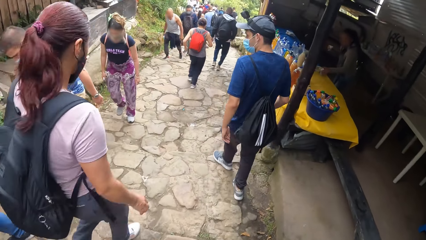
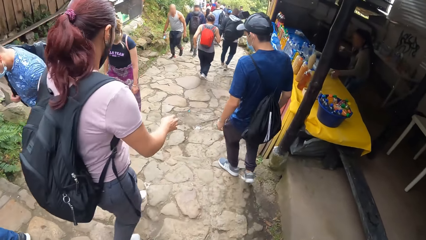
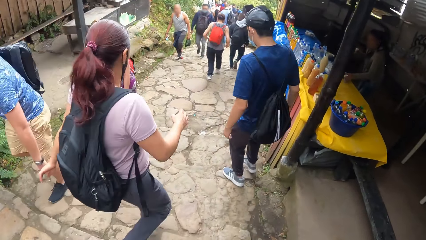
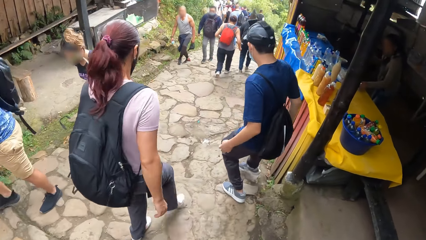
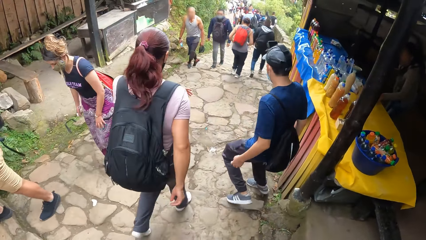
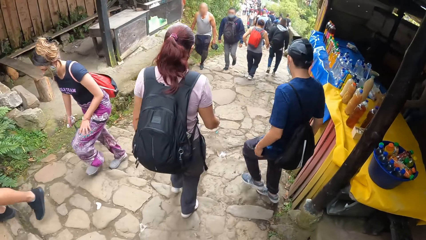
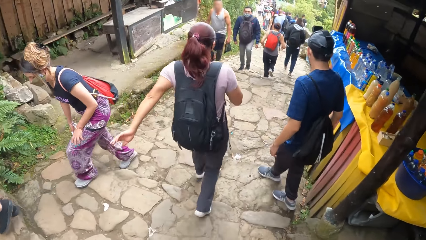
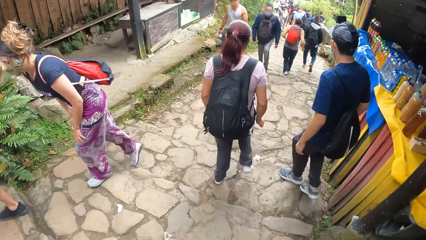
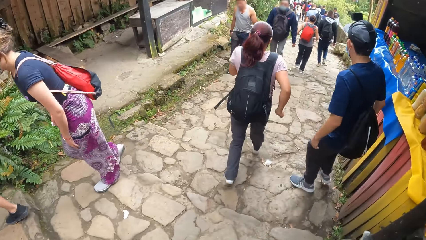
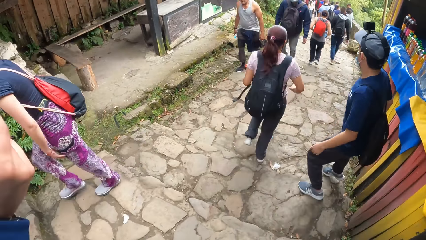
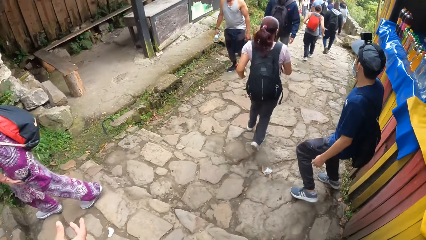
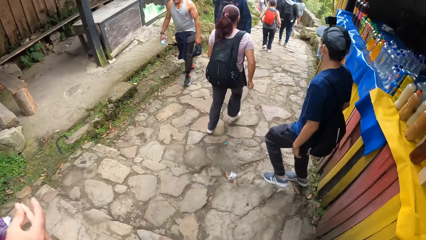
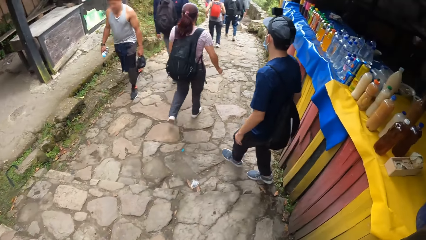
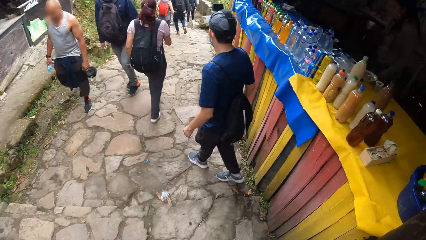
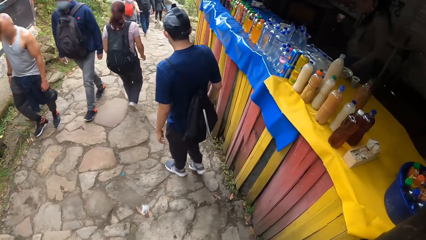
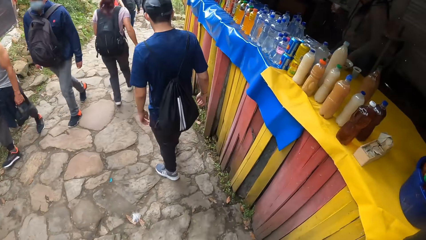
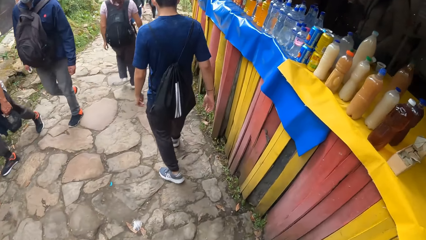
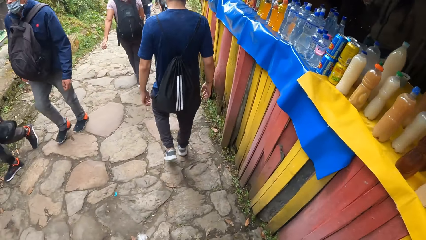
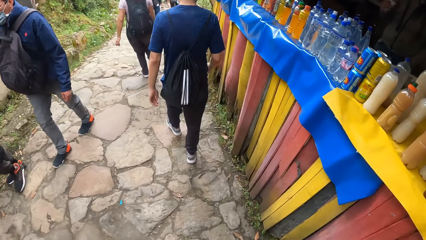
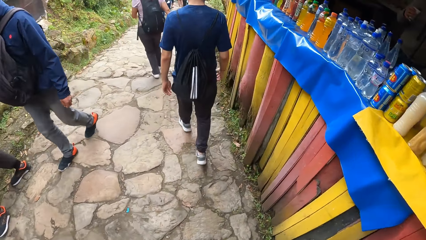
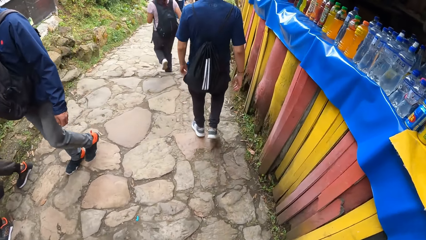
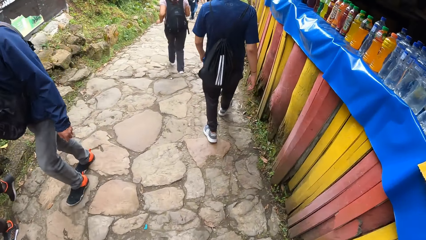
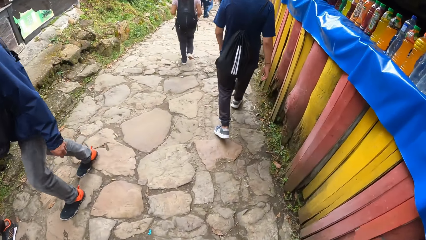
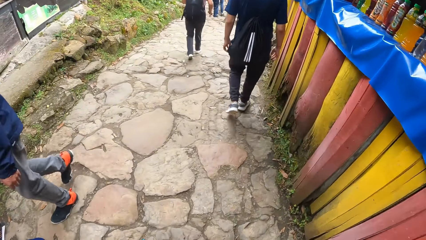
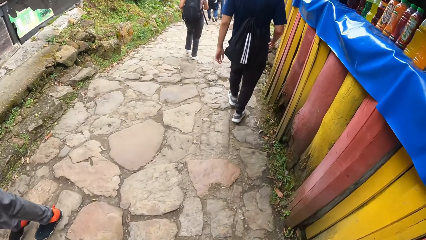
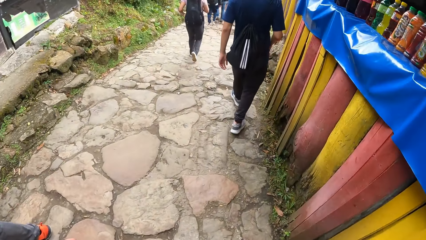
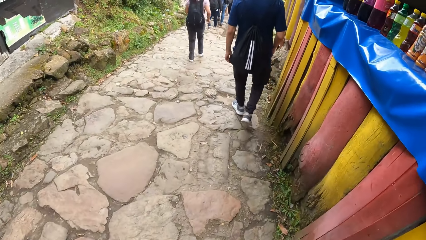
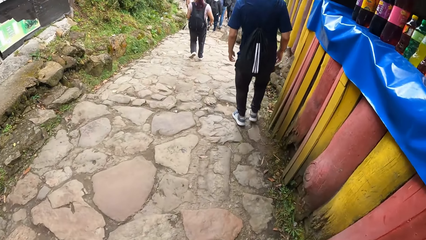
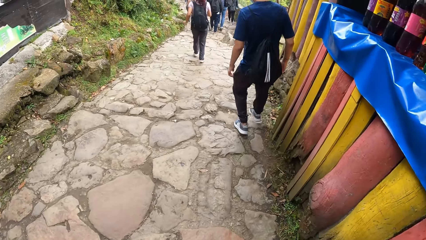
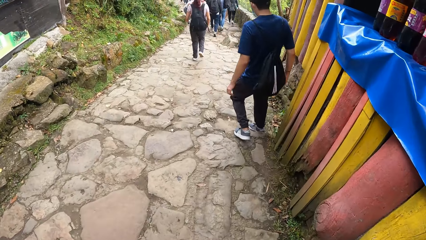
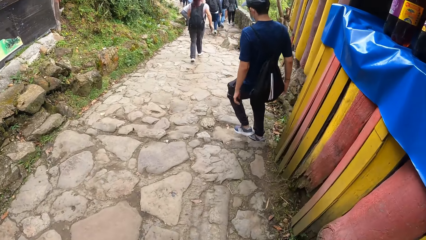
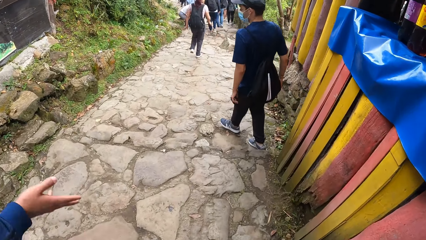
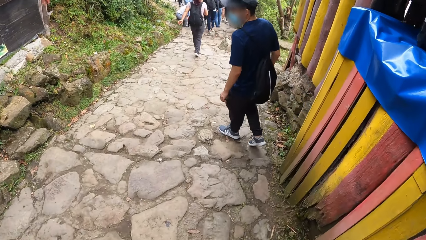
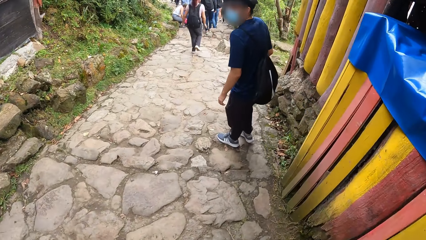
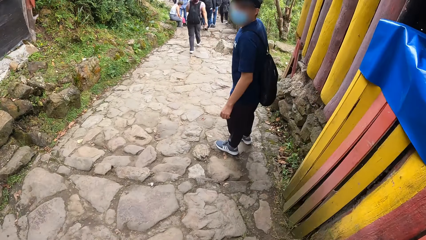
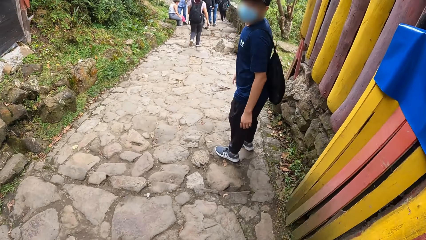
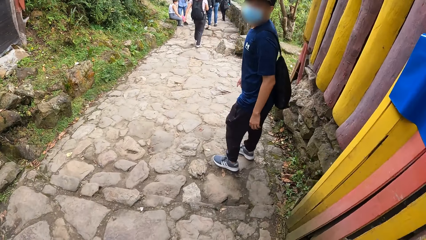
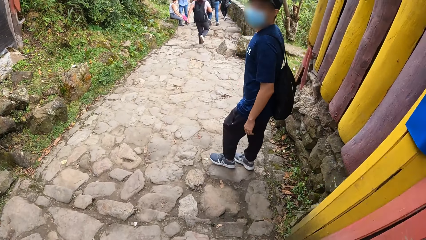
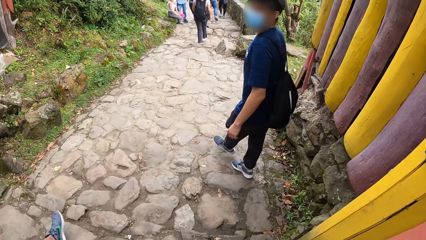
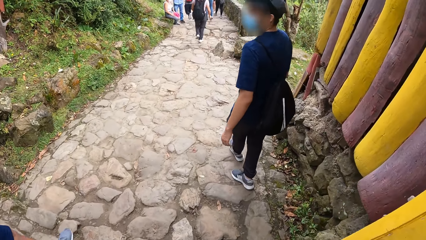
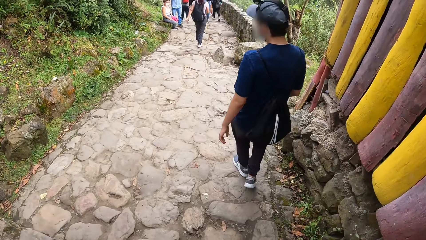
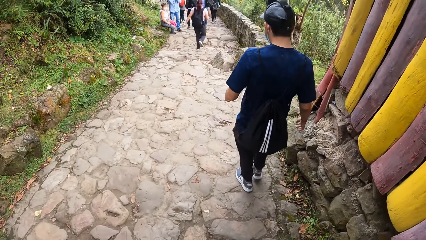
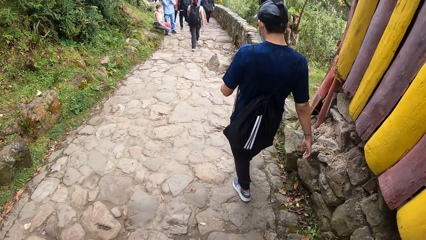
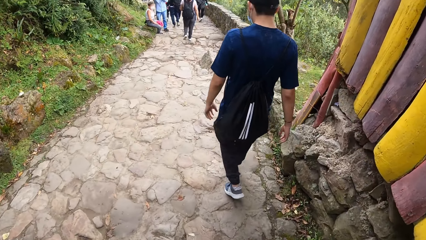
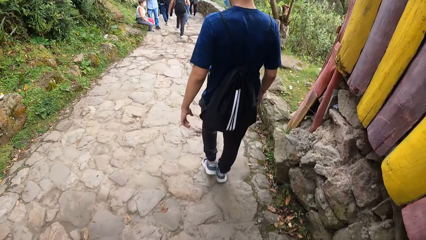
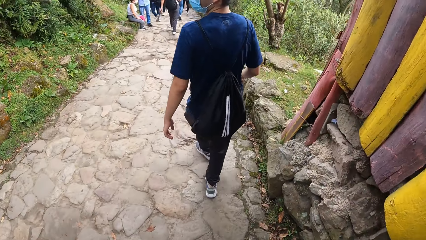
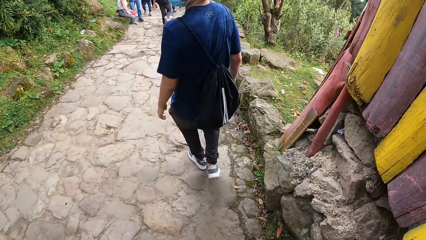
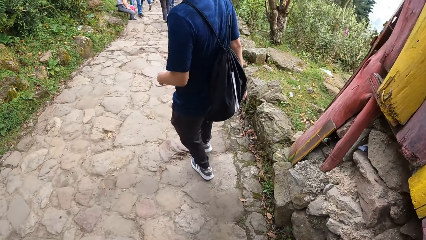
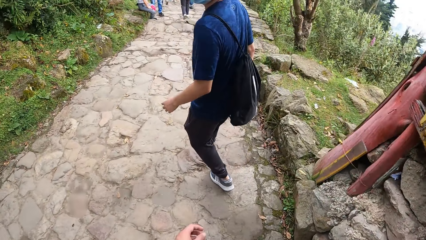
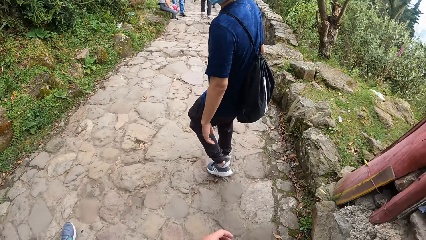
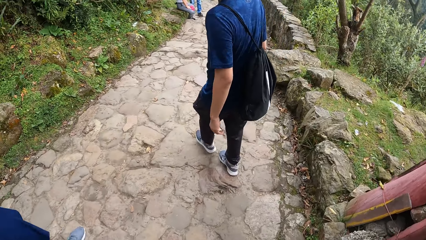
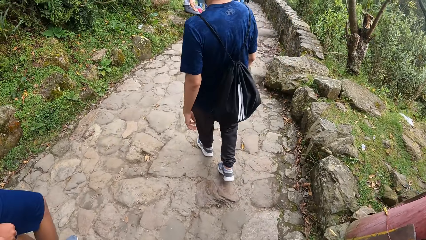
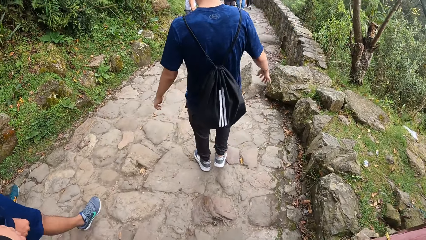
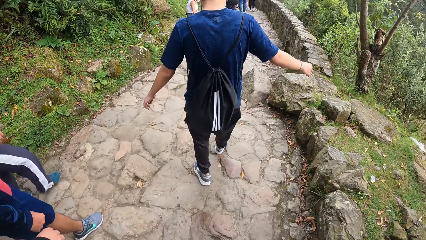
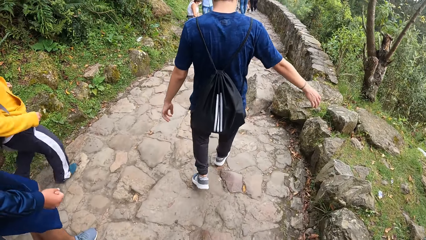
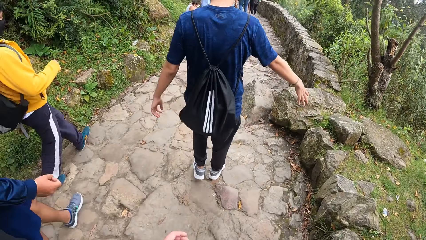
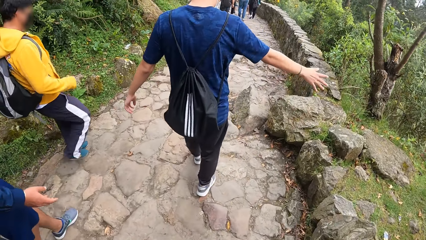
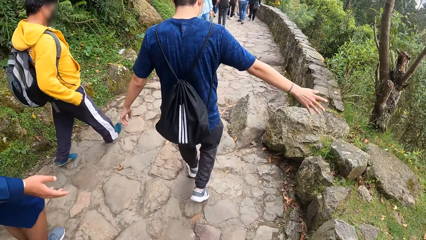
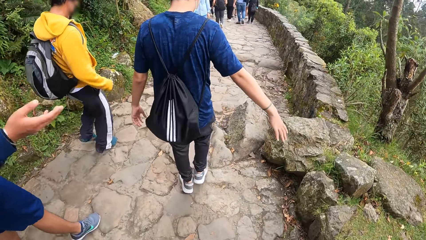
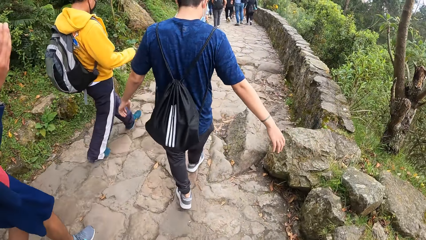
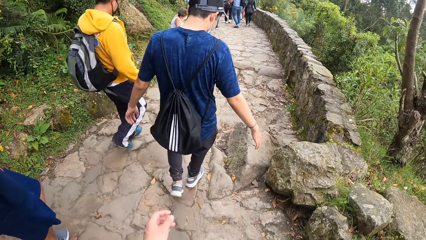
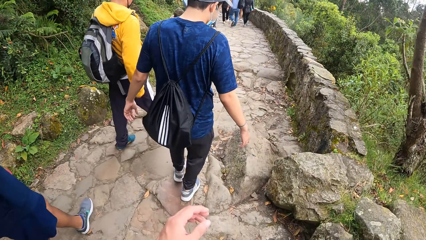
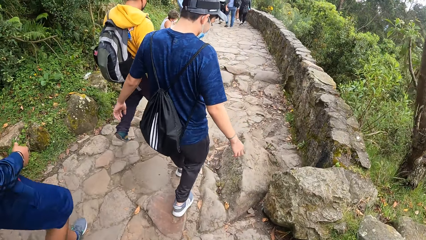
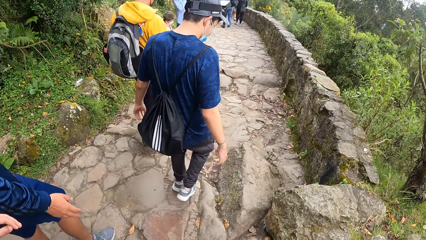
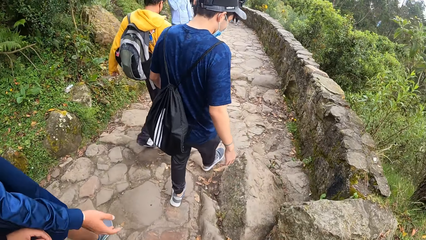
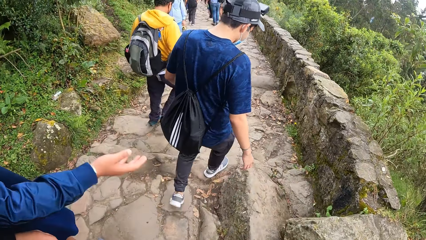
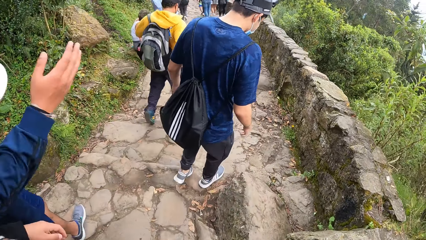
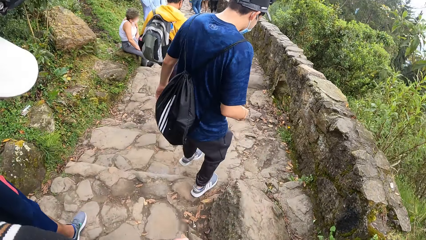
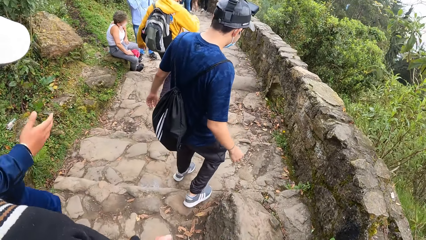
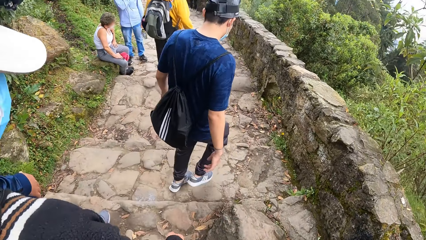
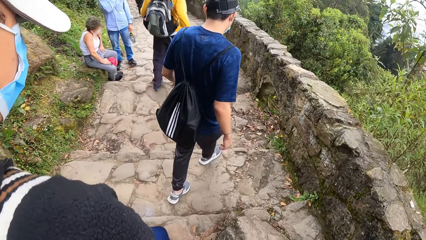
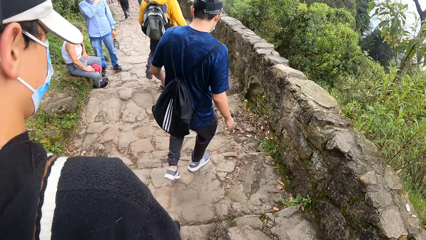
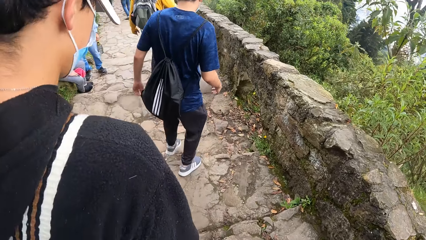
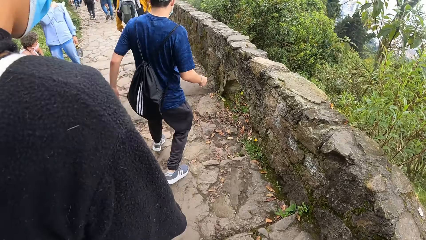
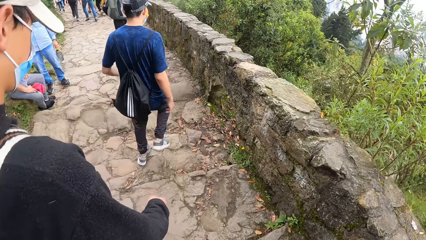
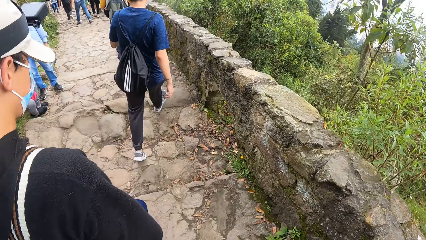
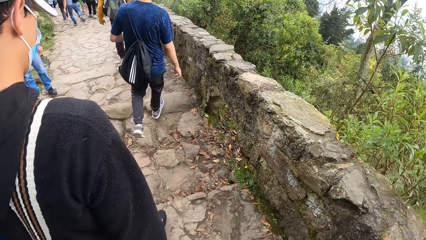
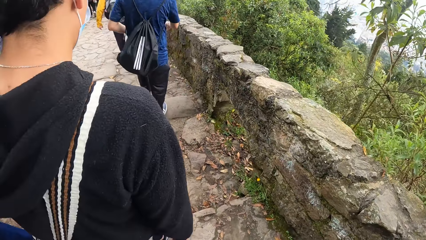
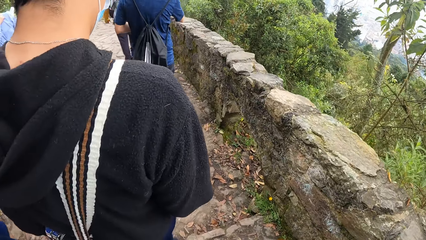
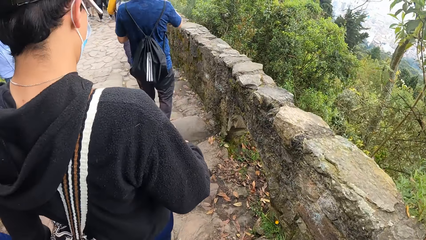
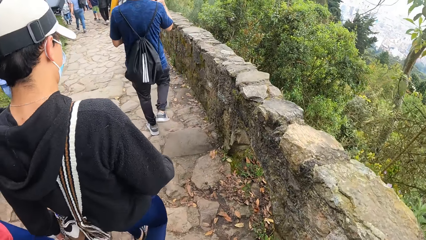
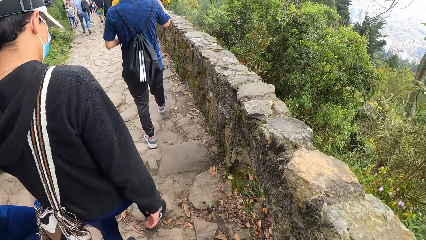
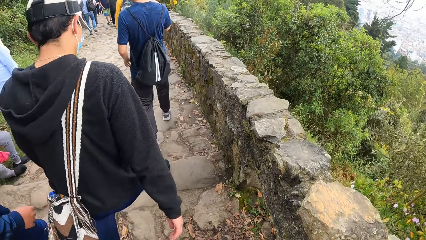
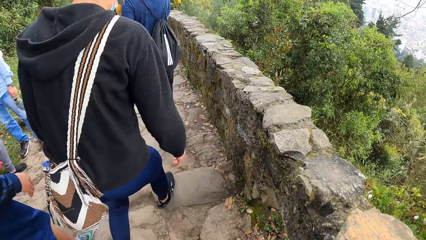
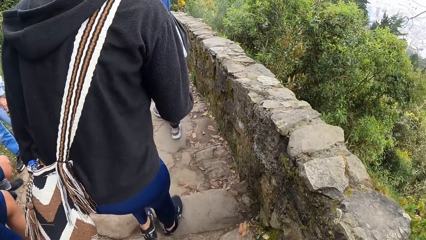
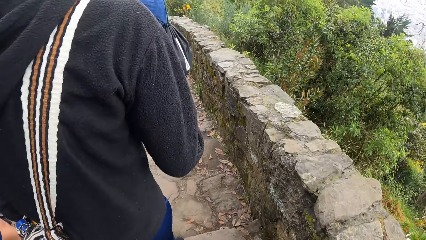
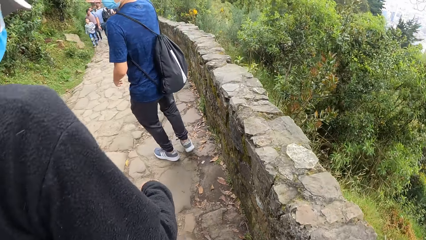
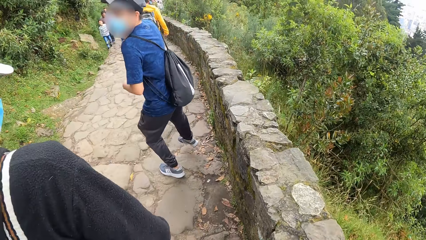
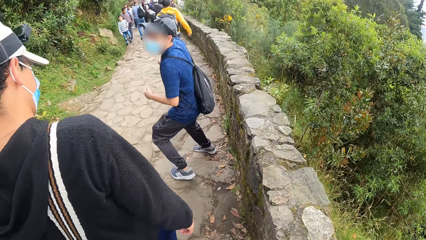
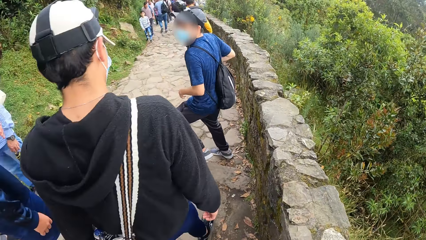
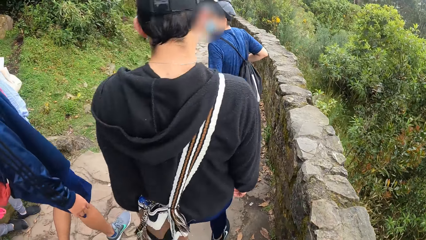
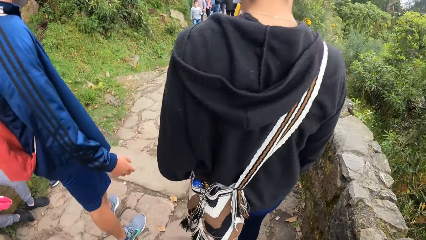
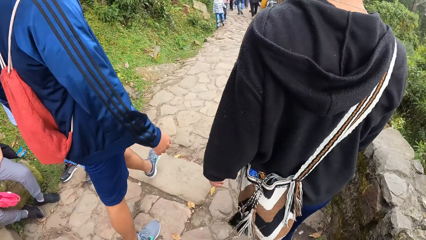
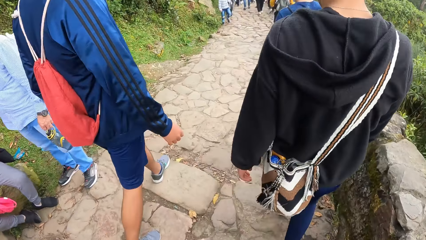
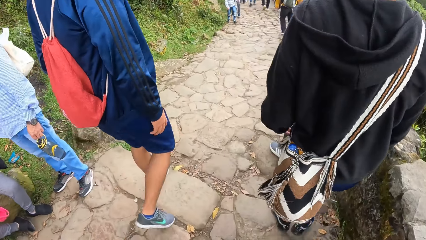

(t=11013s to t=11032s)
The camera wearer climbs down the stairs. They look around. They look ahead. They walk around. A man converses with the camera wearer and another man. The first man converses with a third man.
